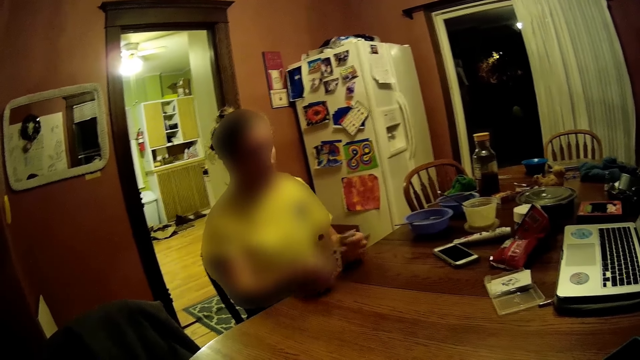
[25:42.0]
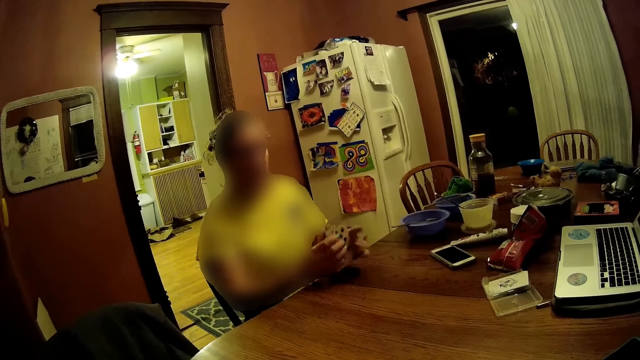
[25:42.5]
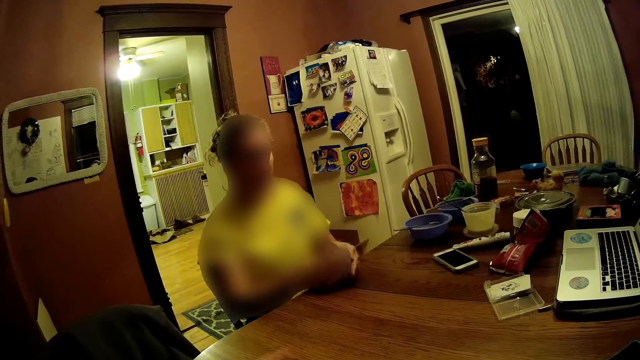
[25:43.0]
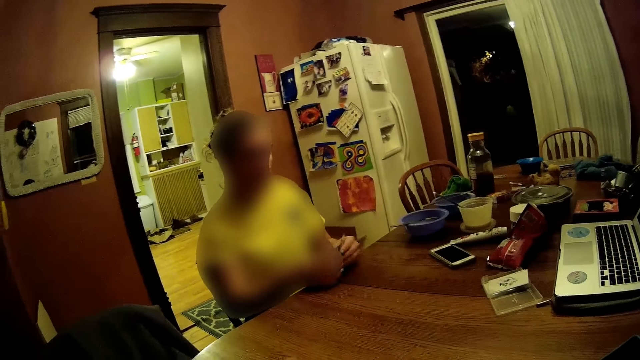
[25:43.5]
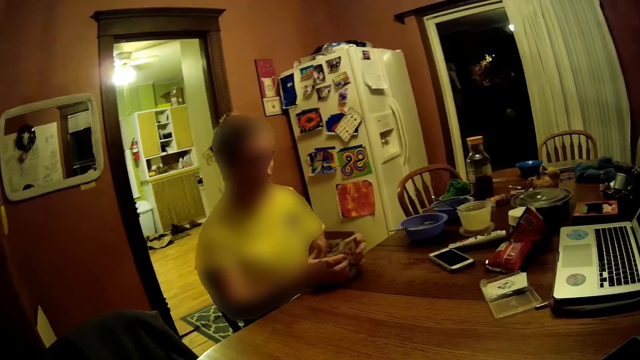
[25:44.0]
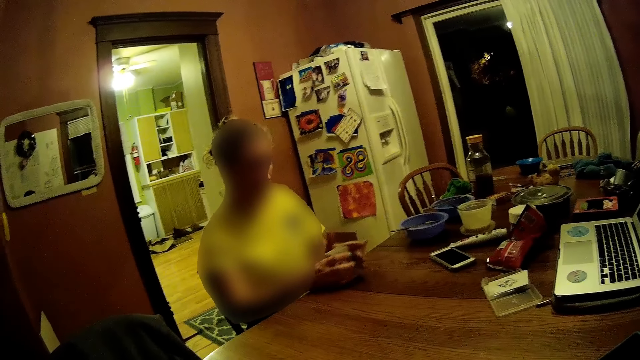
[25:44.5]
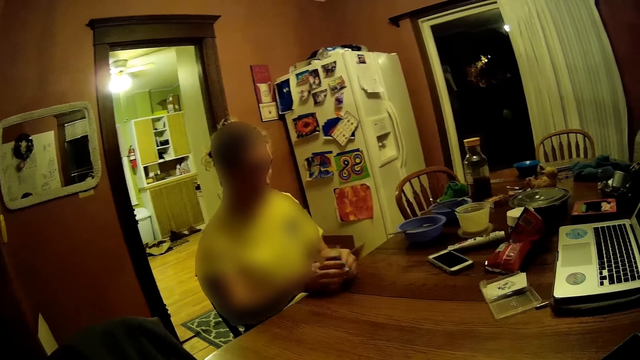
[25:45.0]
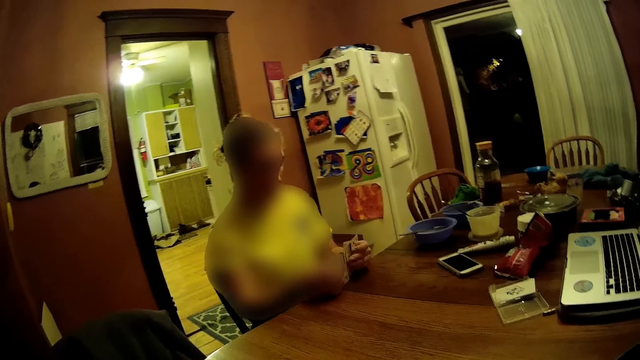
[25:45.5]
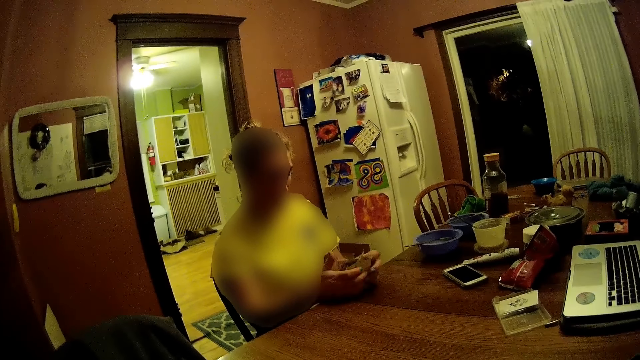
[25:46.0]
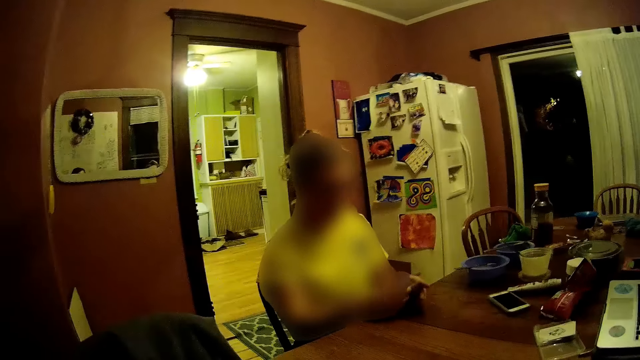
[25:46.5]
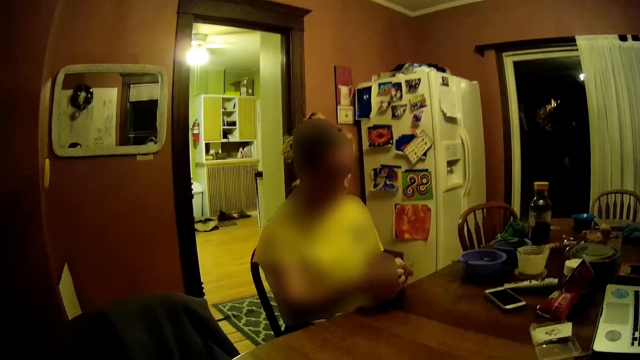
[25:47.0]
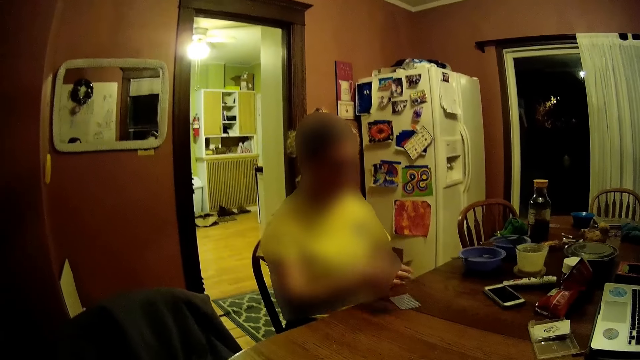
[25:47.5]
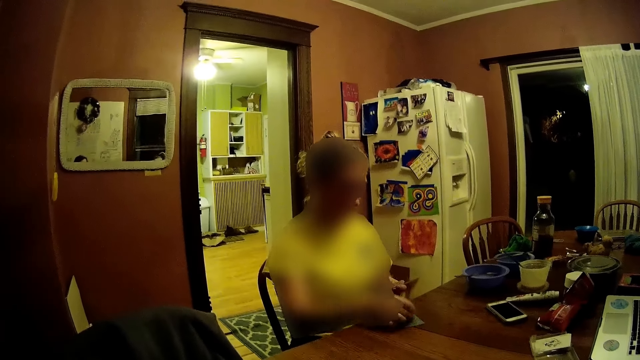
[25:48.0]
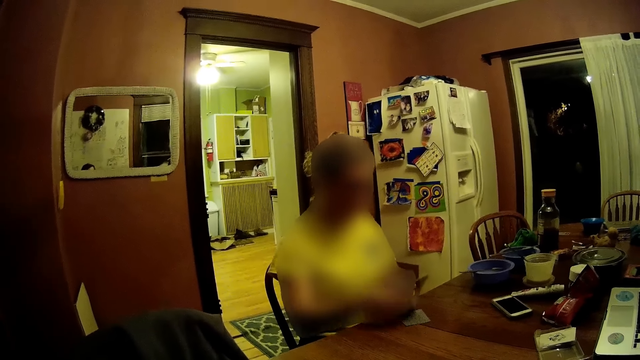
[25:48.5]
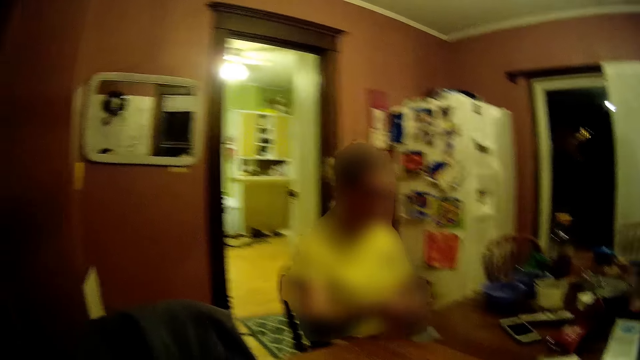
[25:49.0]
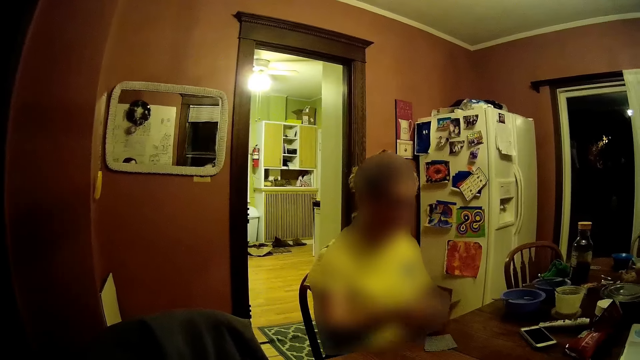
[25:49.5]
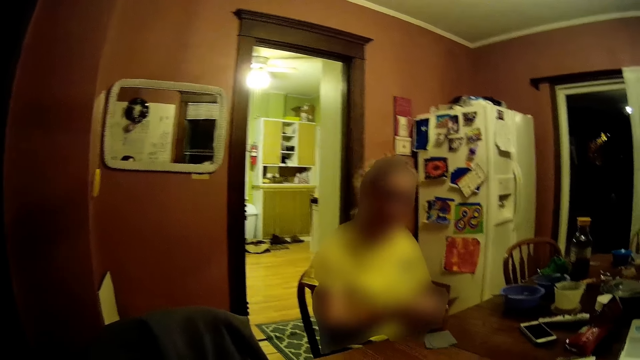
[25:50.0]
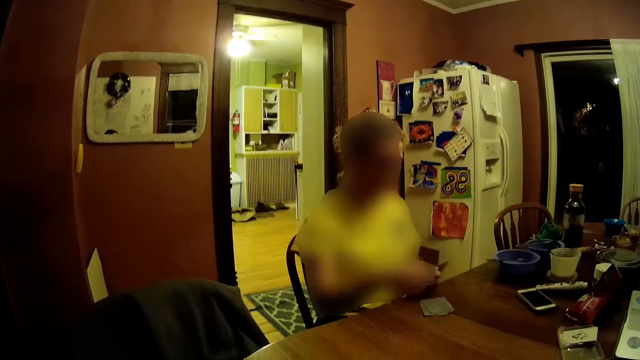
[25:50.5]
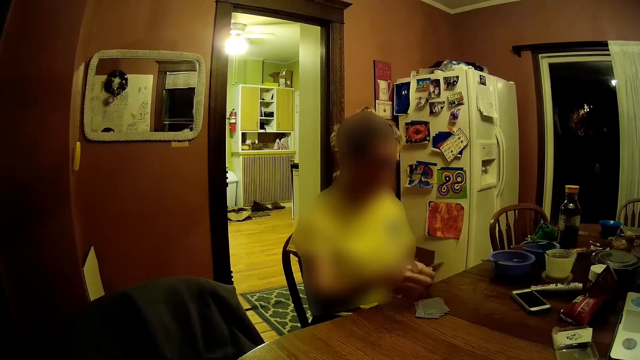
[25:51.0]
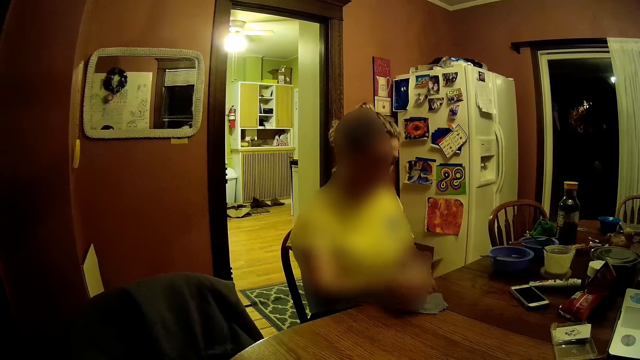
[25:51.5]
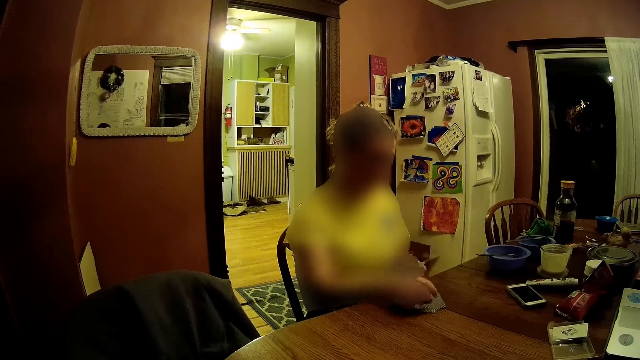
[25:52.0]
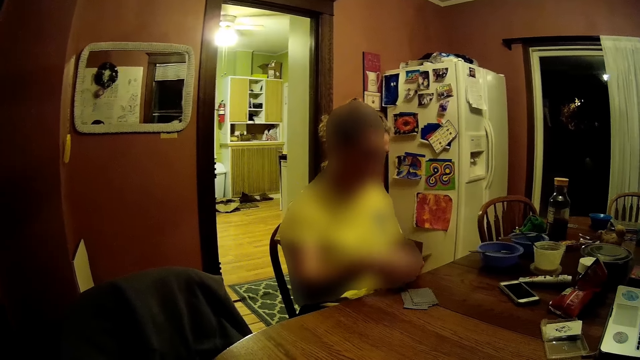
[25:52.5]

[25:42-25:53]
A woman stacks some cards on the table with her right hand.

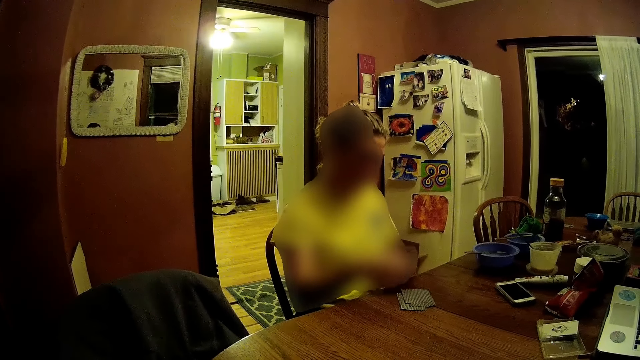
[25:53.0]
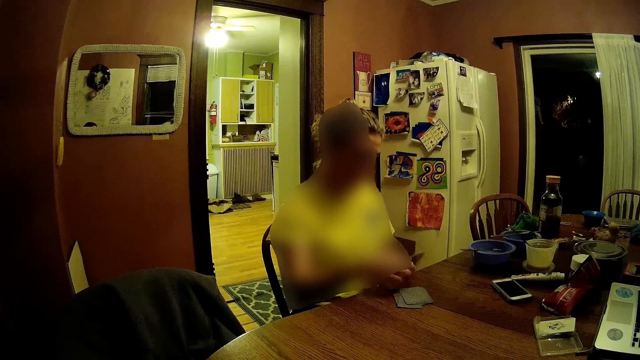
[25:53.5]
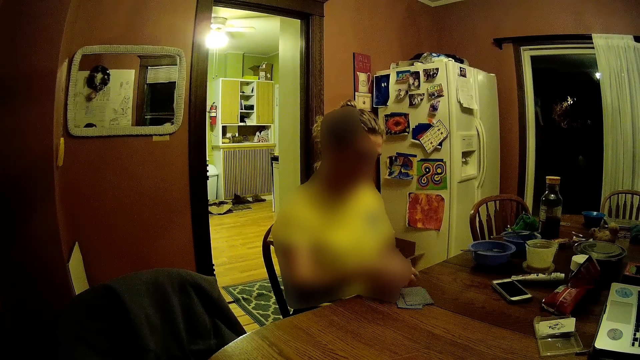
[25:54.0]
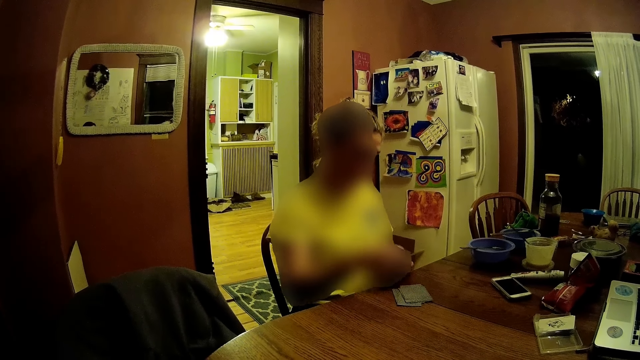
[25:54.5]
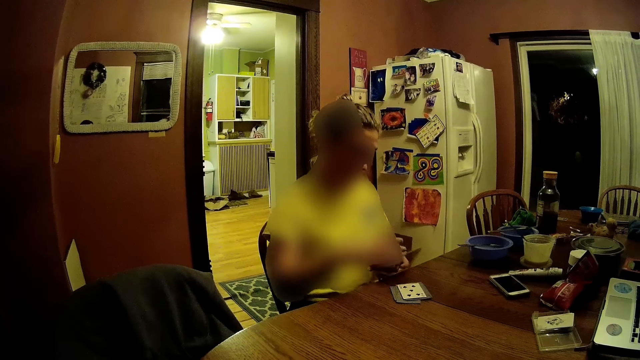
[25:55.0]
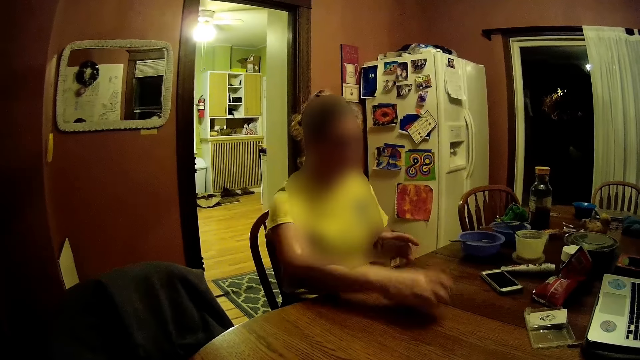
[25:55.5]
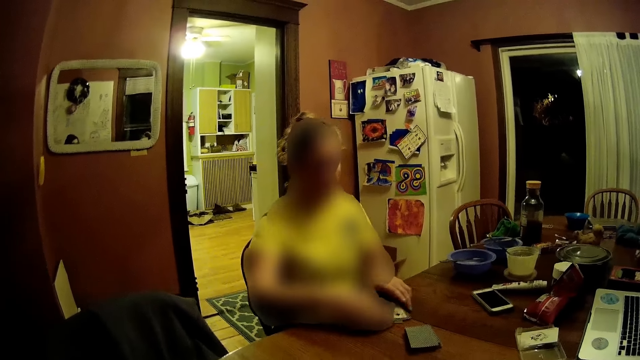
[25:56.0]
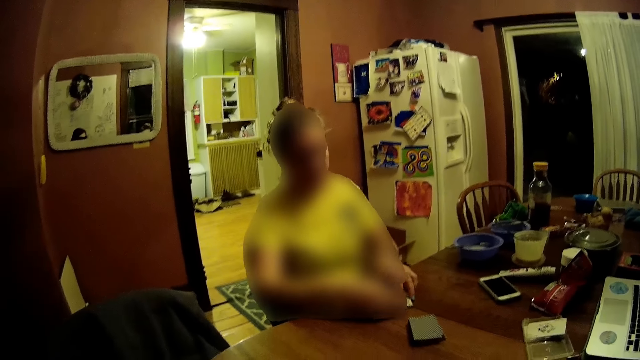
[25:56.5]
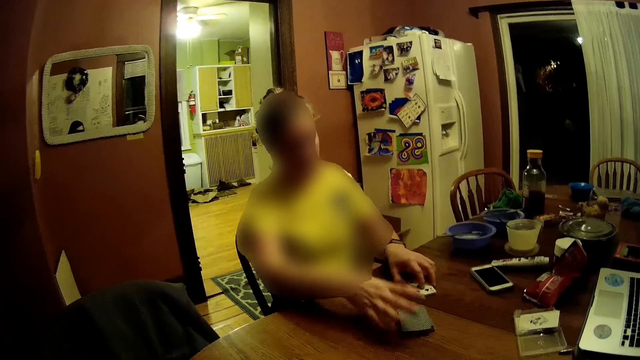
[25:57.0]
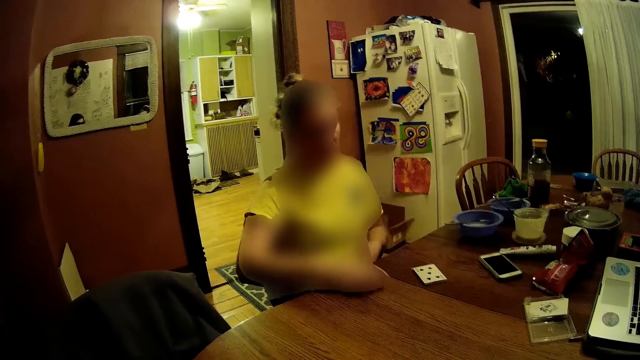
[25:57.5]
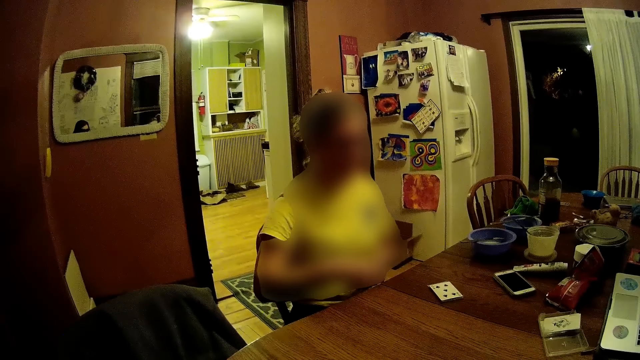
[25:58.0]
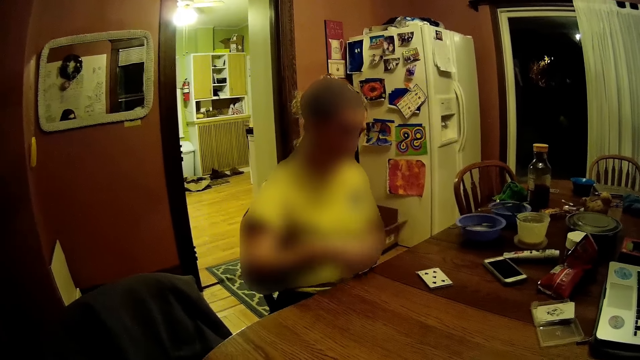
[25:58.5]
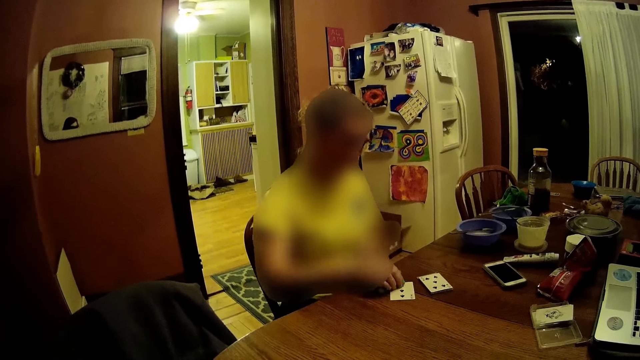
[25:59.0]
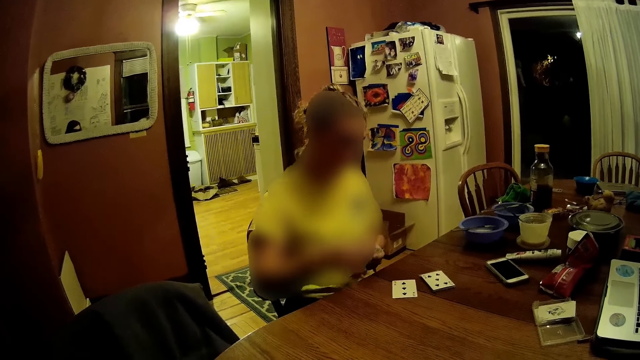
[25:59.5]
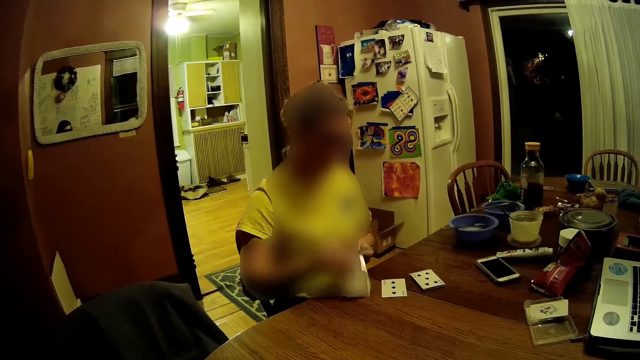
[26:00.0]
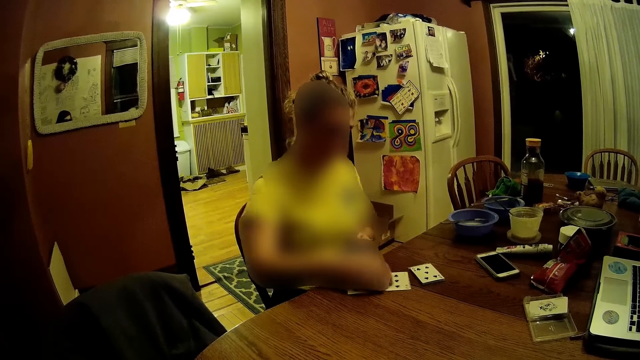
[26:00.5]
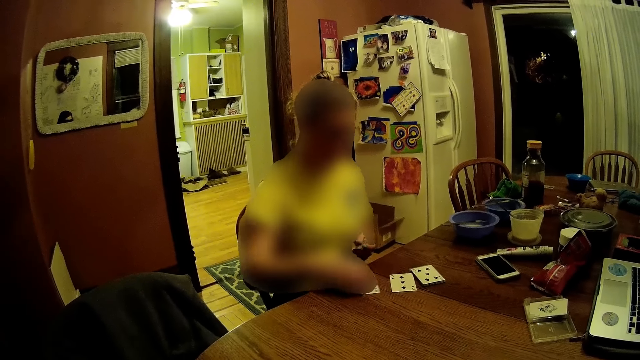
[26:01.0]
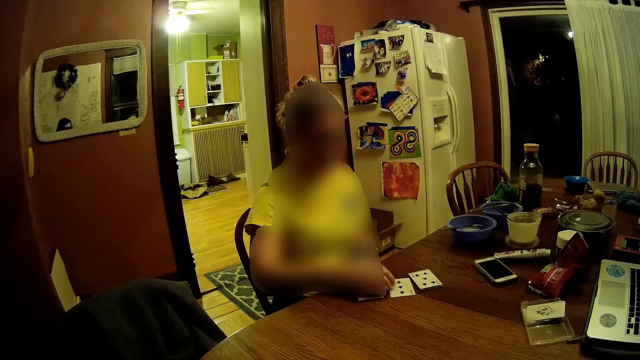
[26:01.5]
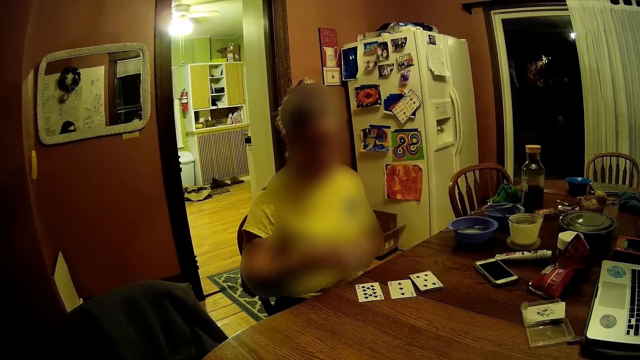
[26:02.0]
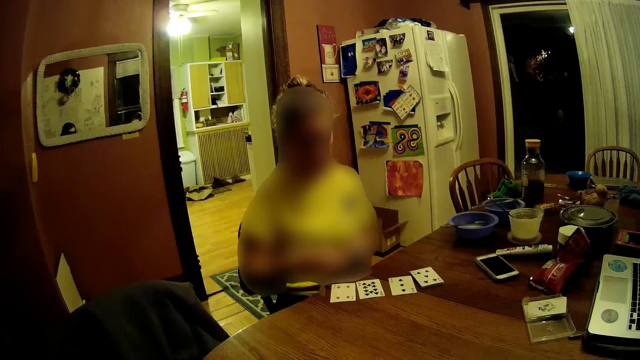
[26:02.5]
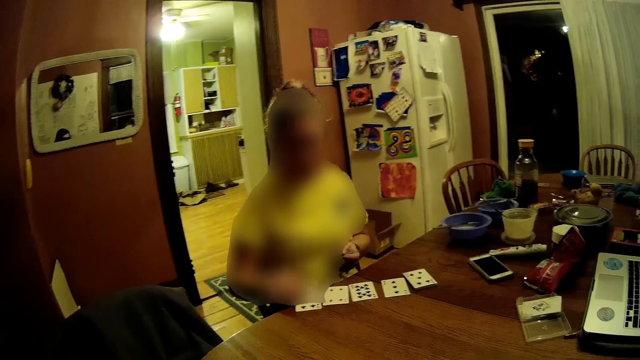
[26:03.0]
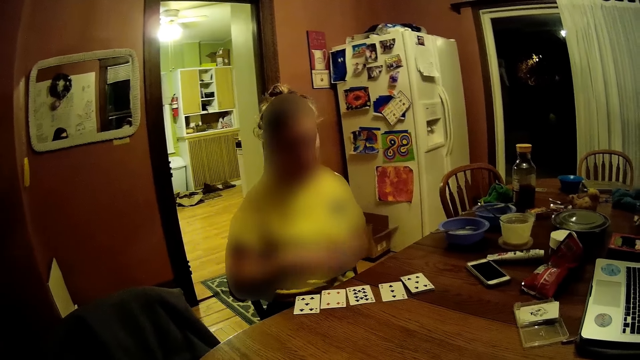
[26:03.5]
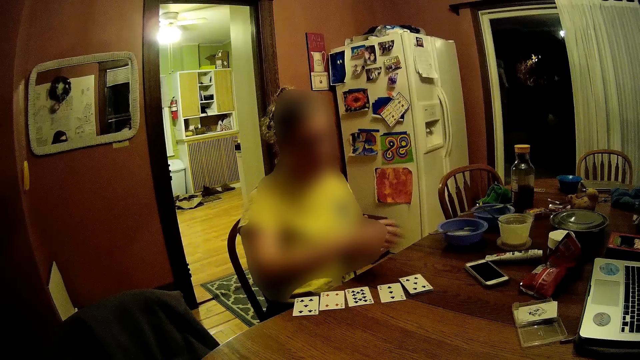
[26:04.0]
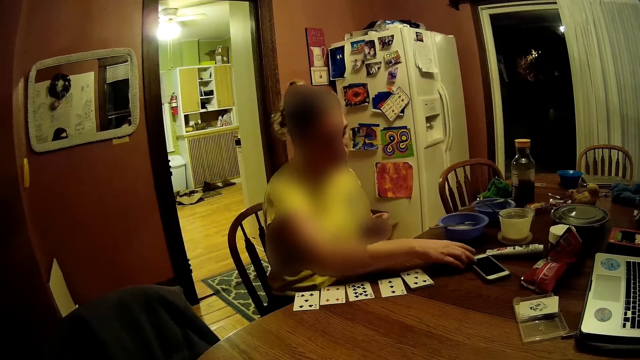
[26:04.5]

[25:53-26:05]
A woman drops the cards on the table with her right hand. The woman arranges the cards on the table with her hands. The woman picks up some cards on the table with her right hand. The woman displays the cards on the table with her right hand. The woman drops the cards on the table with her right hand.
